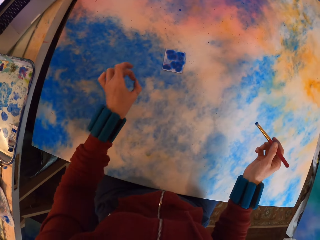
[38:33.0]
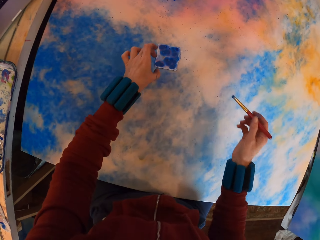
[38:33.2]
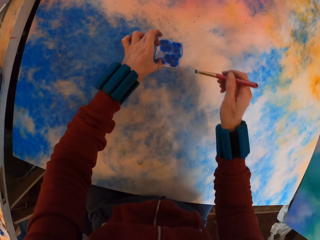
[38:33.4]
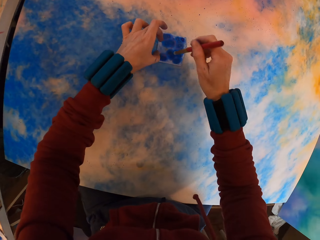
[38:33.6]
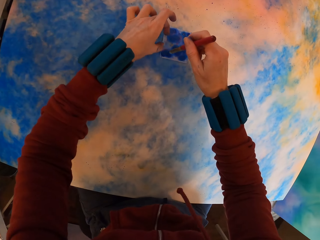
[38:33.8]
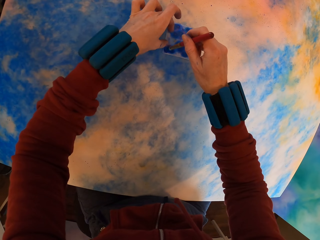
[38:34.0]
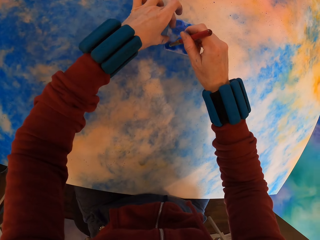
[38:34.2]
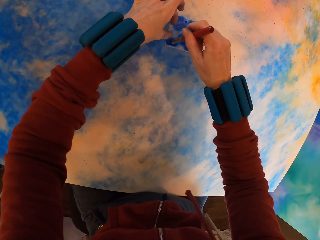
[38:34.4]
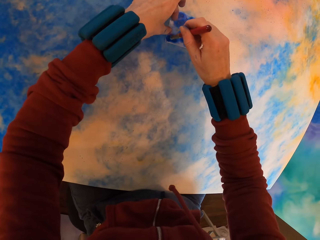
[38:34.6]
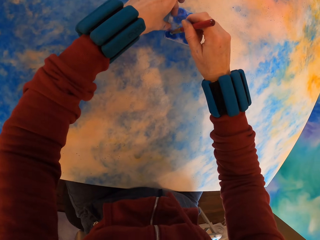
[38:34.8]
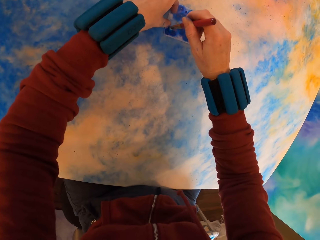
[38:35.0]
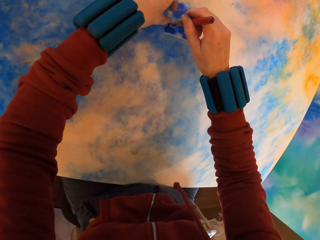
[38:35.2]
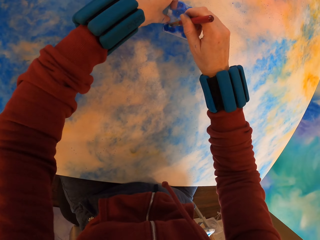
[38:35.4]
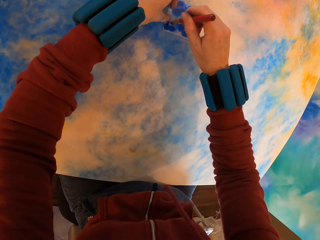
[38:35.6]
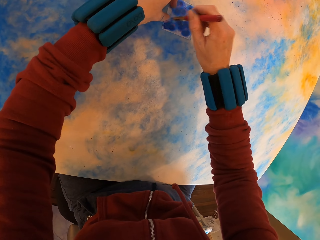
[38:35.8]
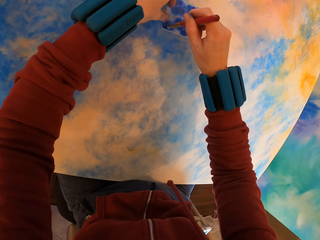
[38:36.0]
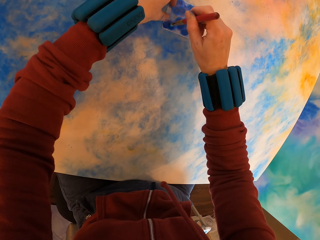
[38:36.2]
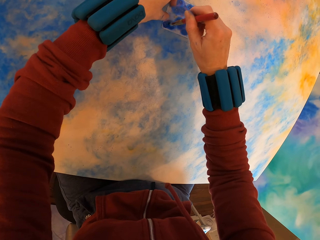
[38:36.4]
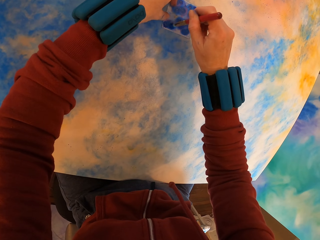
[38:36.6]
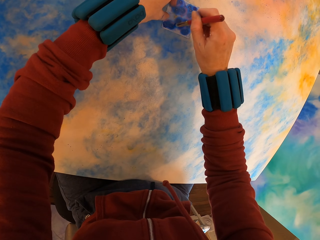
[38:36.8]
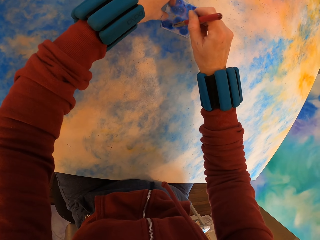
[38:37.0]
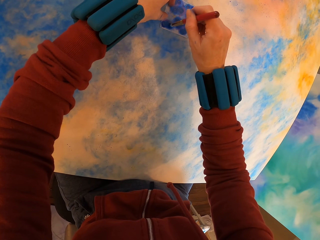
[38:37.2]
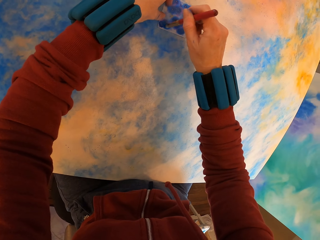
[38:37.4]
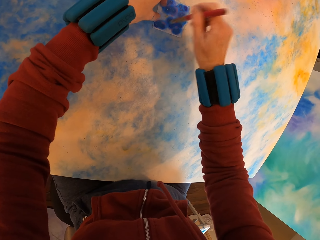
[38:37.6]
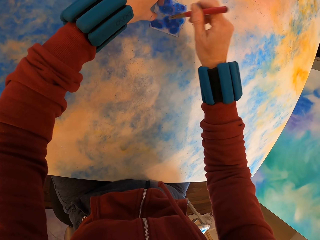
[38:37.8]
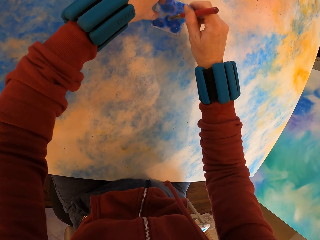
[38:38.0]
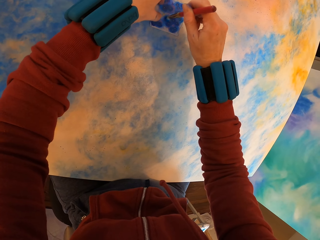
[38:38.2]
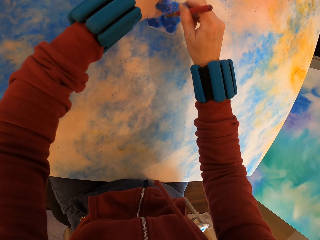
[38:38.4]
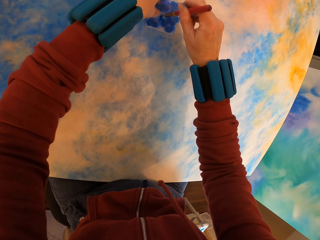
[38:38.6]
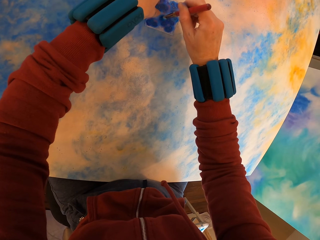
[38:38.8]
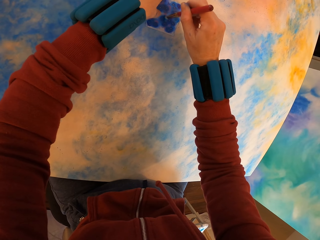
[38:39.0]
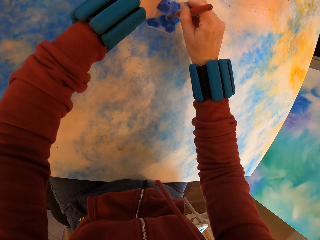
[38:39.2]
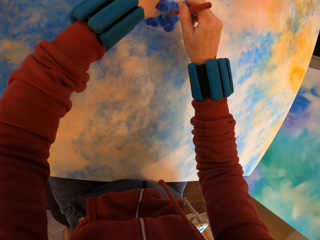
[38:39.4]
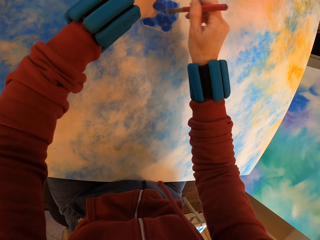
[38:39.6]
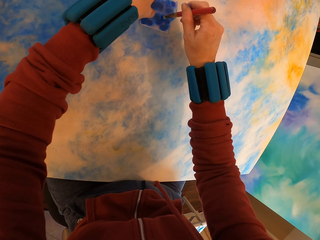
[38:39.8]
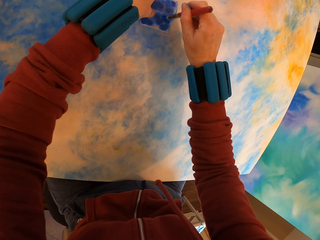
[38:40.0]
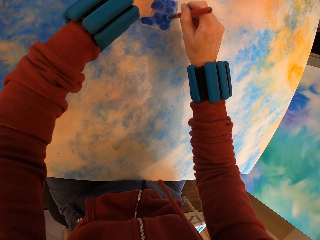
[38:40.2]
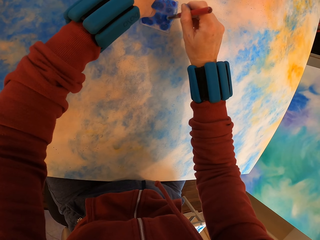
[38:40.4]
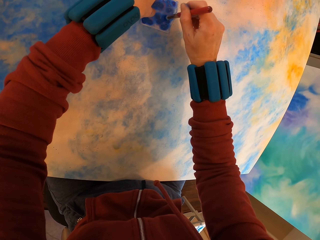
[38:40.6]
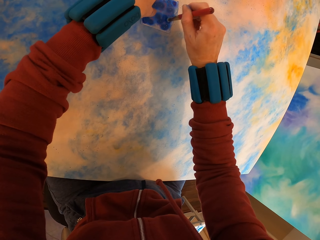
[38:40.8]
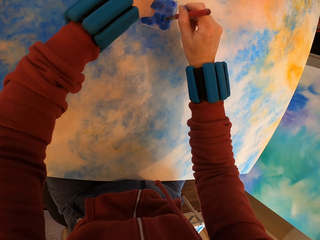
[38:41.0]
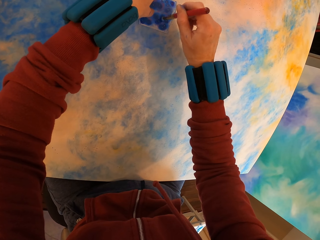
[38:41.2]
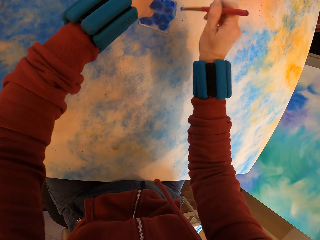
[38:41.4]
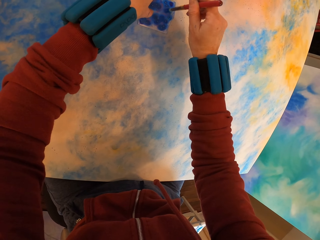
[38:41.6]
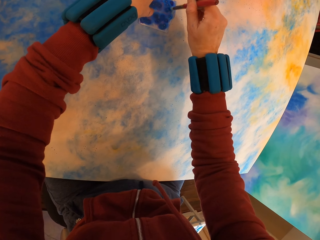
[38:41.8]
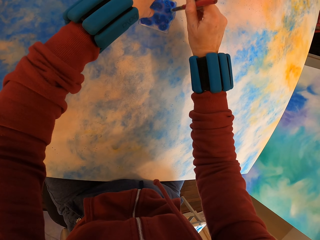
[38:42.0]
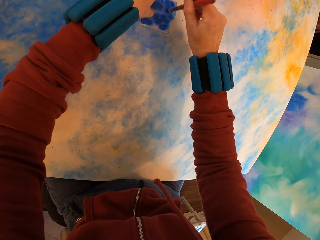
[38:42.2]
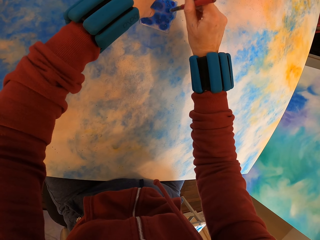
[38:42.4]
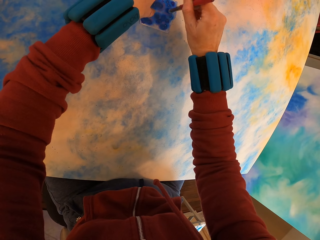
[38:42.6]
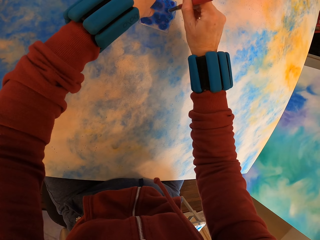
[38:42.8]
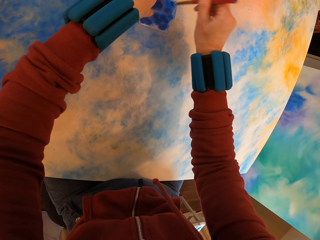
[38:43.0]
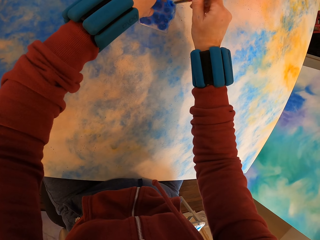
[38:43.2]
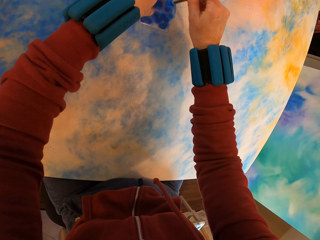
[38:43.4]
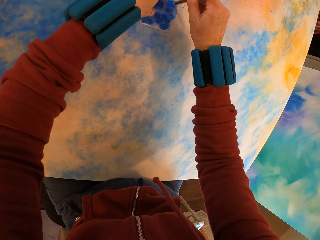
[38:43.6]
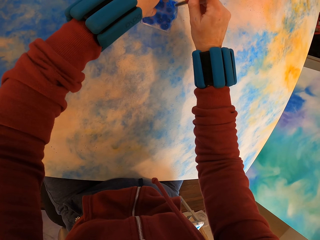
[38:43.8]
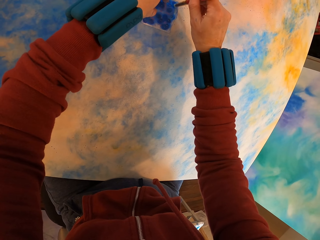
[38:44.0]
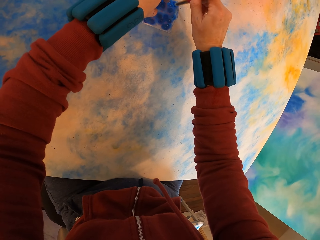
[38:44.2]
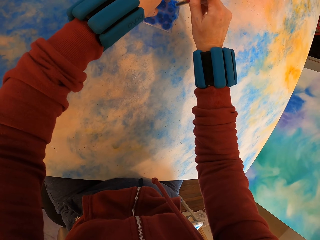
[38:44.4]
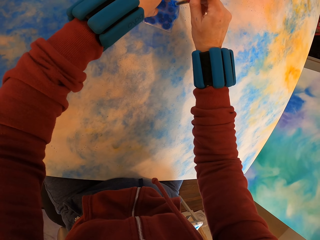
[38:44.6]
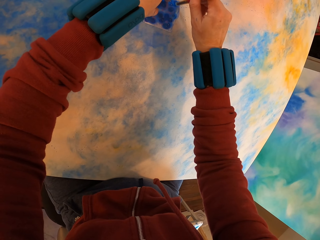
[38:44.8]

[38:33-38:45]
The camera wearer applies paint with a brush on the painting.

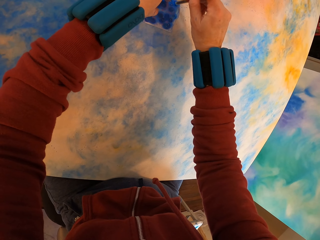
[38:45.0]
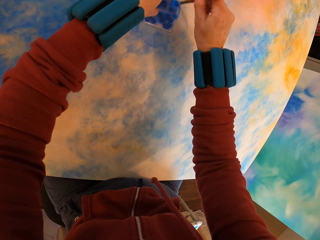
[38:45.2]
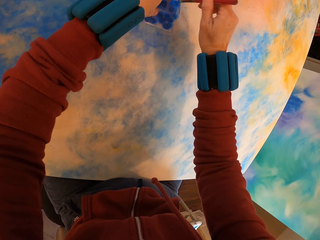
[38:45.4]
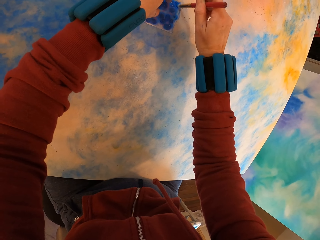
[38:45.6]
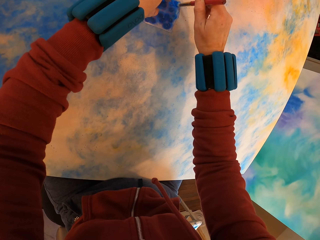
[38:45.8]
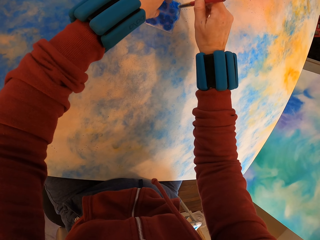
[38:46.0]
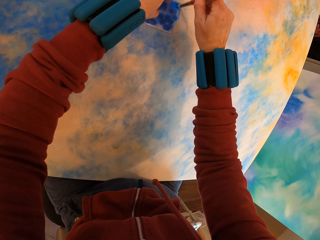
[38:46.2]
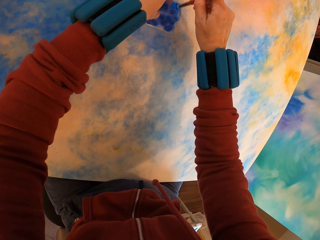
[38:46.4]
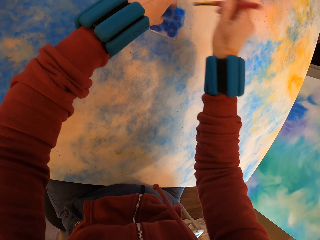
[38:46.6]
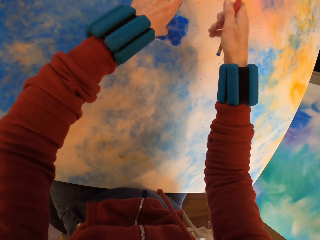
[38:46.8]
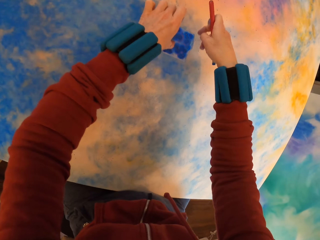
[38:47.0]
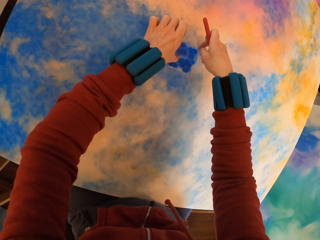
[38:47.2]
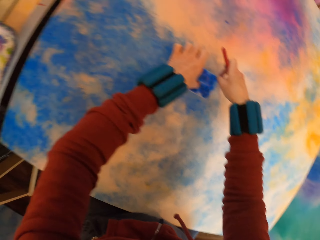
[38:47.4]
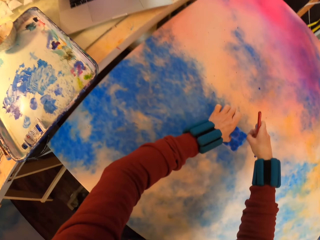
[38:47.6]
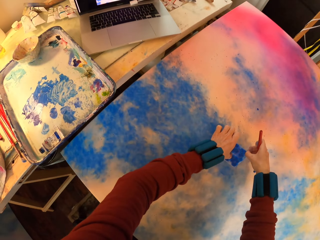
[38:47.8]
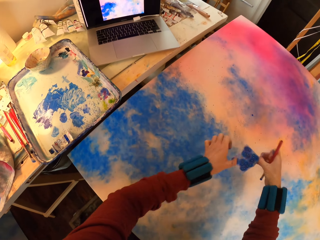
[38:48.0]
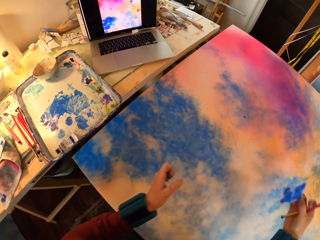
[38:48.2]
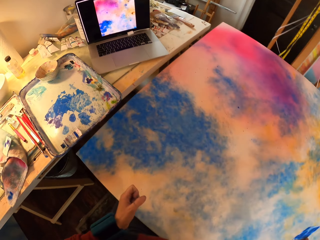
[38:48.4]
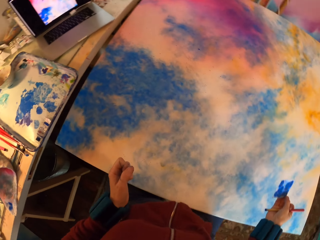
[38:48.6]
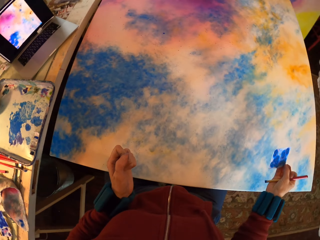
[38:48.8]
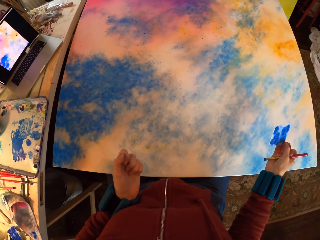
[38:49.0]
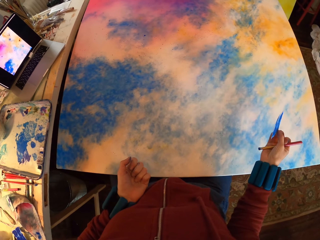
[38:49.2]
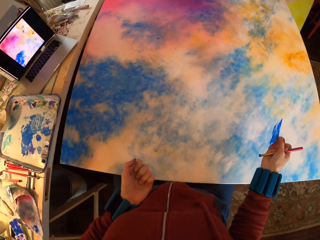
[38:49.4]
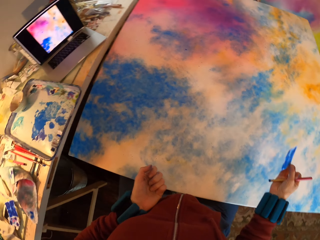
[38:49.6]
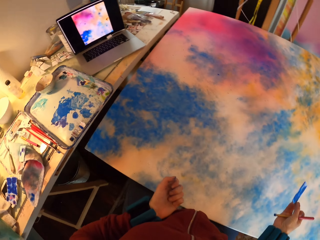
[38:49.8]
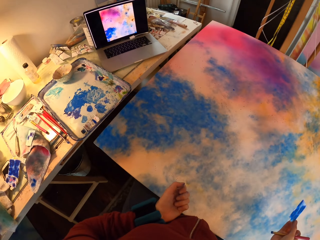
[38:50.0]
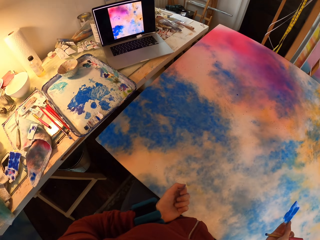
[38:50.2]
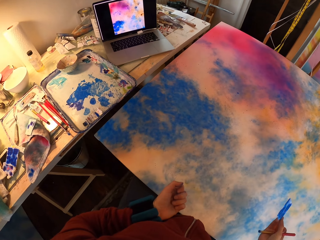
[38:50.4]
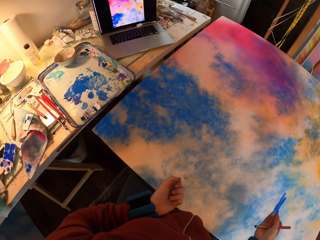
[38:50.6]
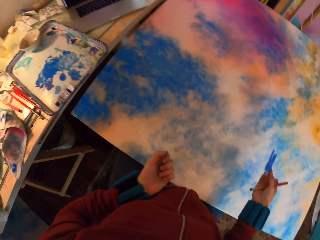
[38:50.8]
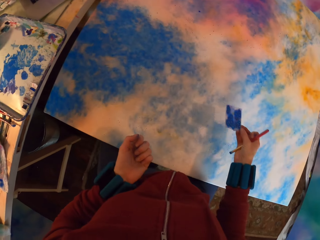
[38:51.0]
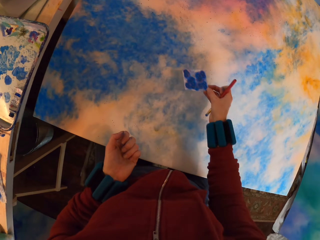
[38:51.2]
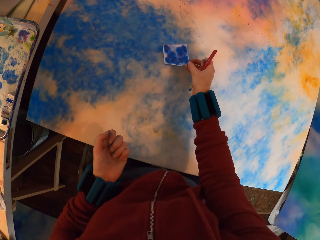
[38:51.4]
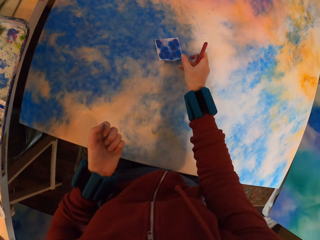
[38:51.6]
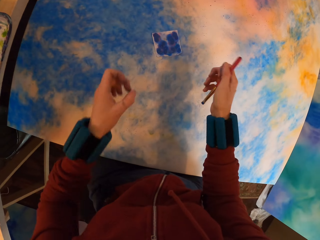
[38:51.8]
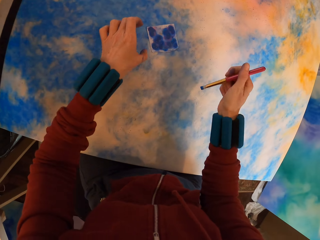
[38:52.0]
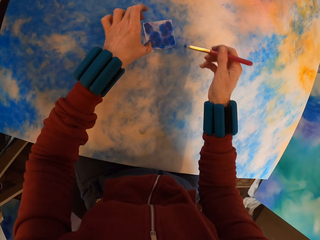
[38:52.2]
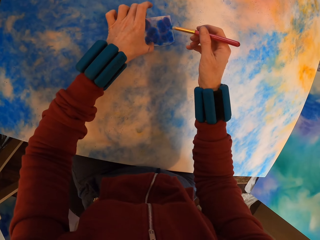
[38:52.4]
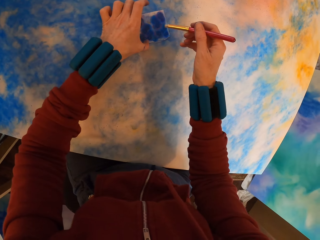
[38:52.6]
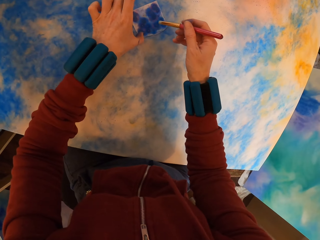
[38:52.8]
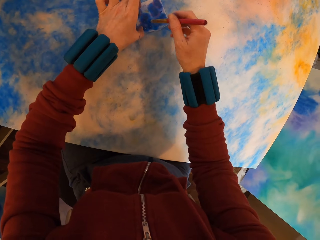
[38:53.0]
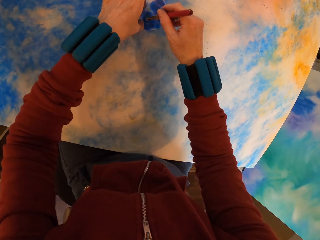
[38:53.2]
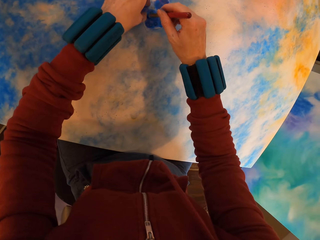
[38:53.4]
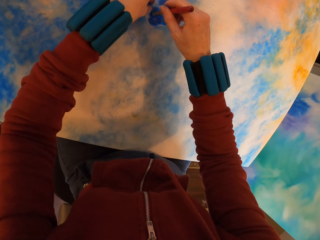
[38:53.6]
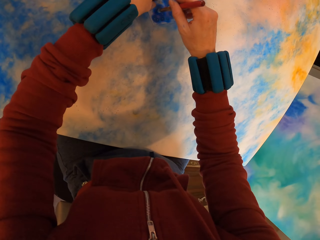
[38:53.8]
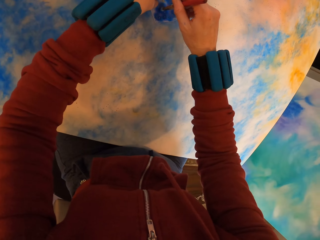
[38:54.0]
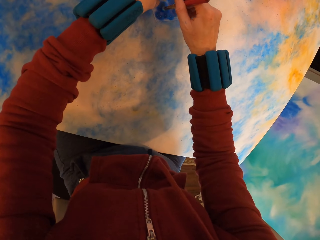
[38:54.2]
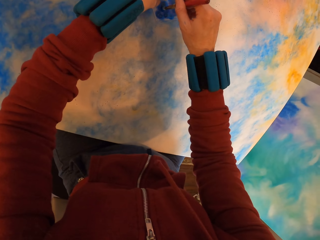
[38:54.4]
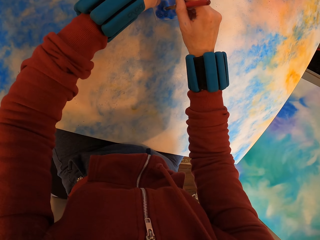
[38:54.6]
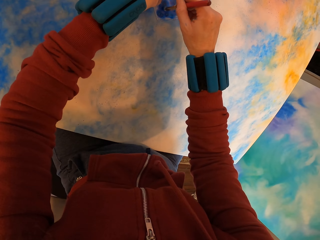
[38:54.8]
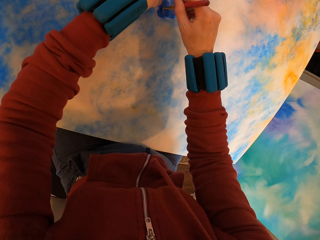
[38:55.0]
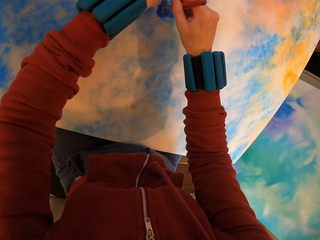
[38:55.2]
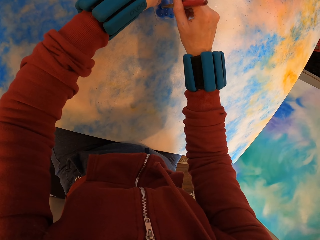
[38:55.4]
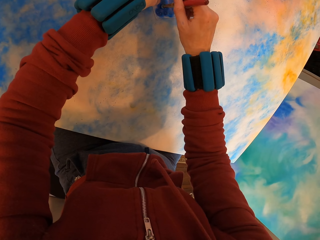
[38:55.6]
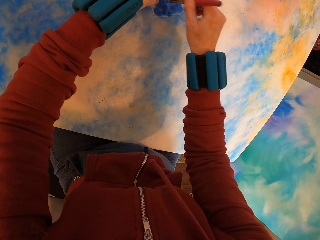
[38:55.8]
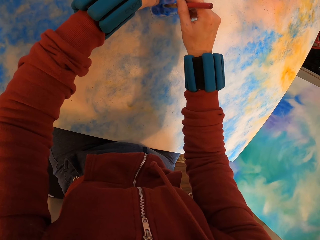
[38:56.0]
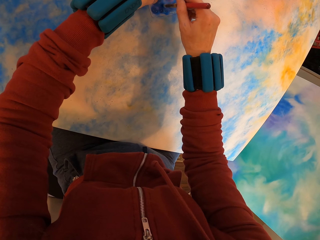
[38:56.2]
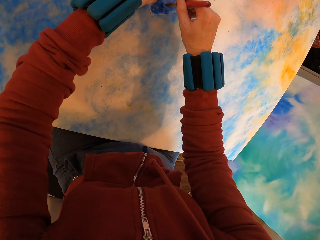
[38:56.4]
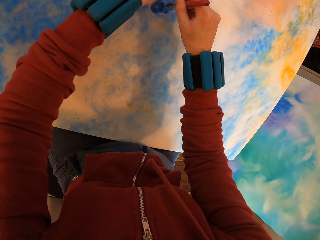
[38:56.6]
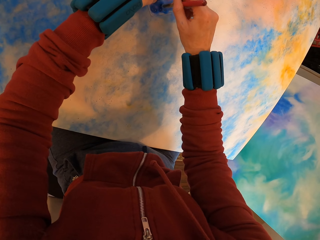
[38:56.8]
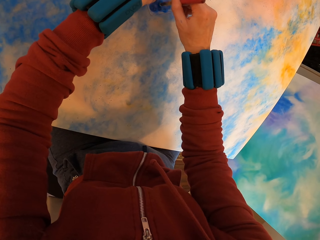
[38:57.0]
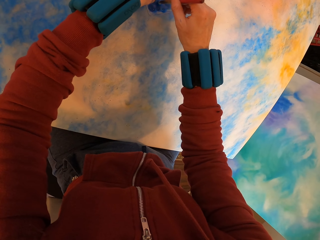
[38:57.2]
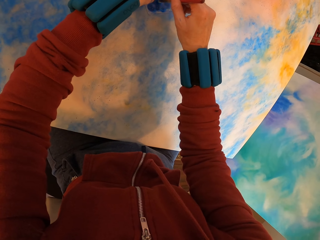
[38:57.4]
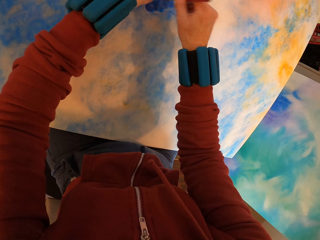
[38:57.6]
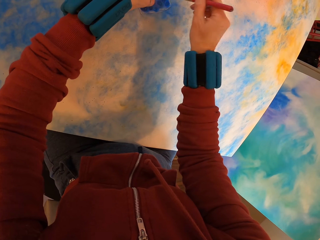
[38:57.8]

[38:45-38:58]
The camera wearer lifts the paper. They look at the painting. They place the paper on the canvas. They apply paint with a brush on the painting.
